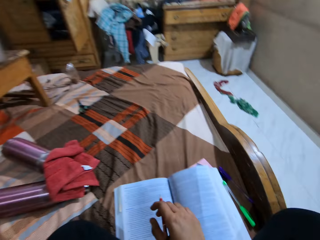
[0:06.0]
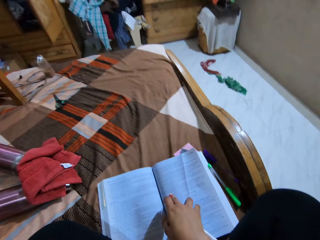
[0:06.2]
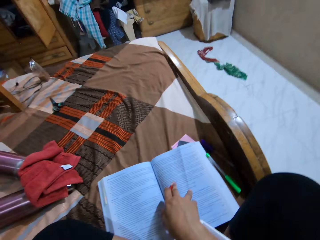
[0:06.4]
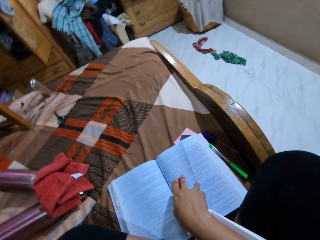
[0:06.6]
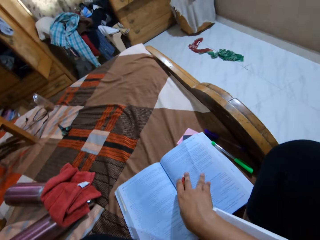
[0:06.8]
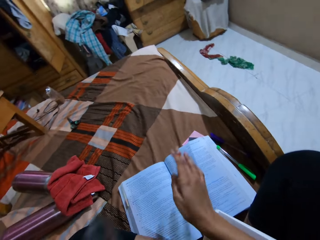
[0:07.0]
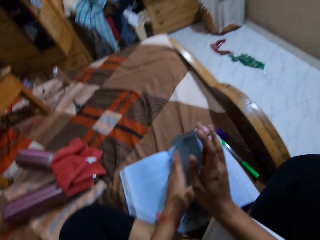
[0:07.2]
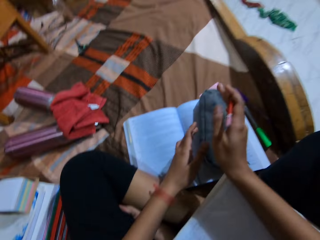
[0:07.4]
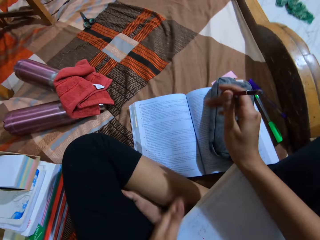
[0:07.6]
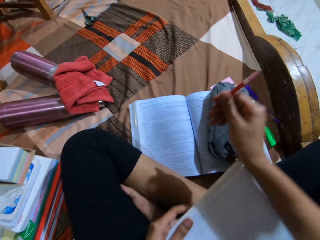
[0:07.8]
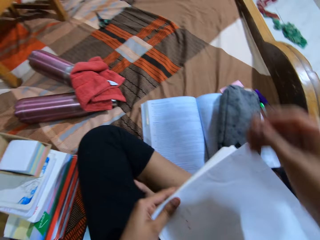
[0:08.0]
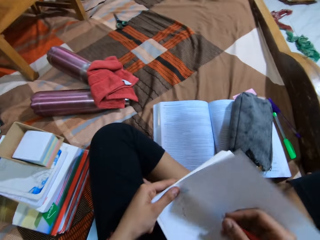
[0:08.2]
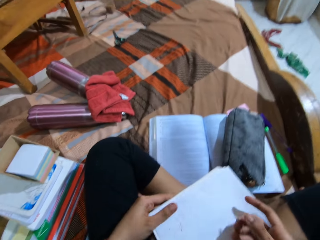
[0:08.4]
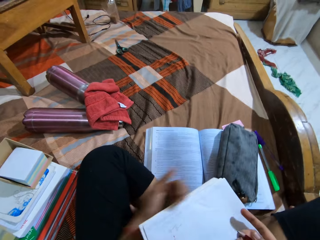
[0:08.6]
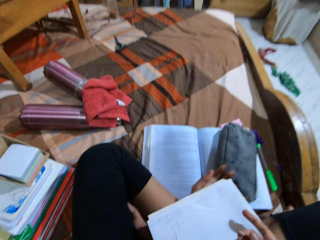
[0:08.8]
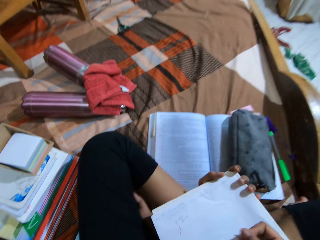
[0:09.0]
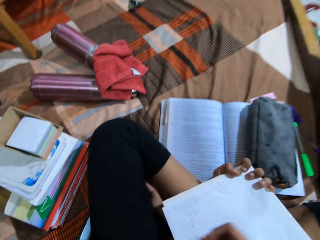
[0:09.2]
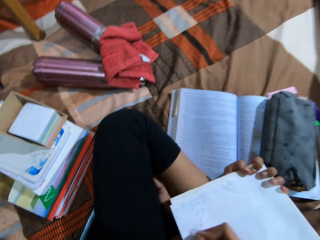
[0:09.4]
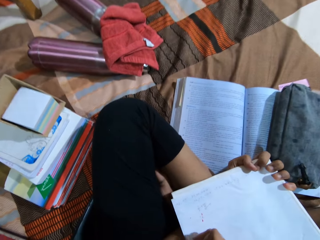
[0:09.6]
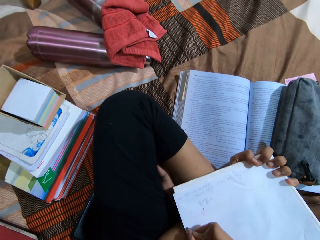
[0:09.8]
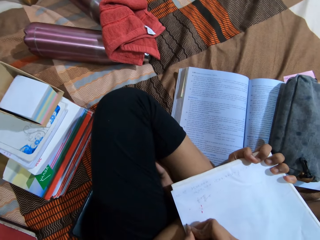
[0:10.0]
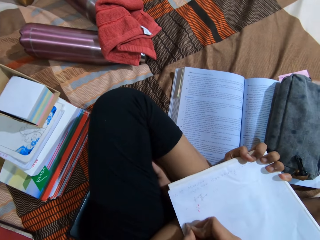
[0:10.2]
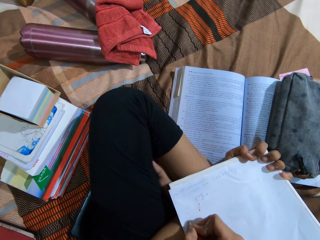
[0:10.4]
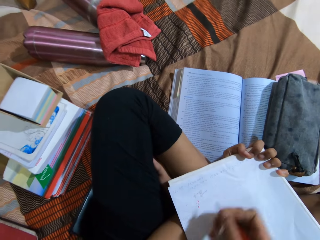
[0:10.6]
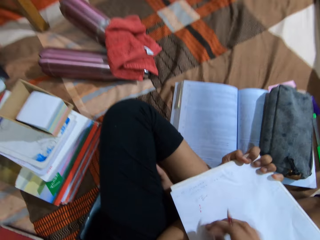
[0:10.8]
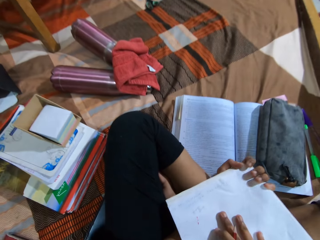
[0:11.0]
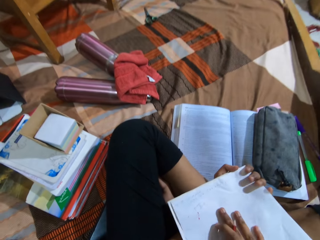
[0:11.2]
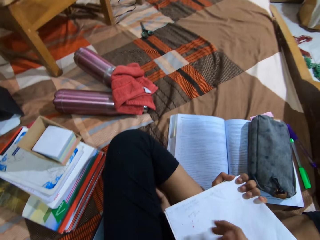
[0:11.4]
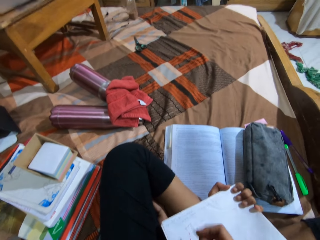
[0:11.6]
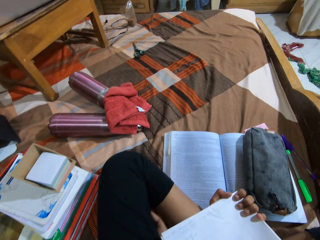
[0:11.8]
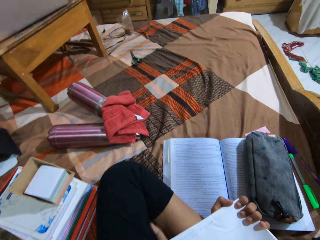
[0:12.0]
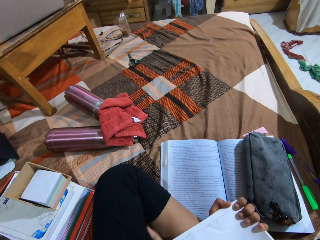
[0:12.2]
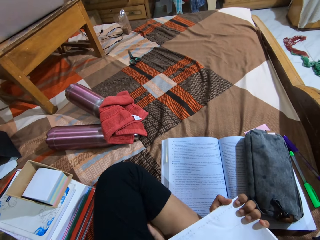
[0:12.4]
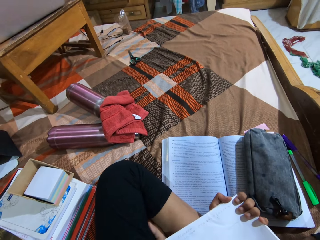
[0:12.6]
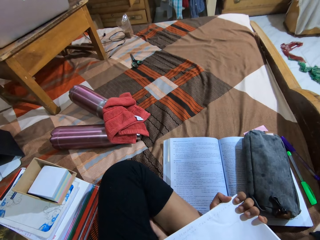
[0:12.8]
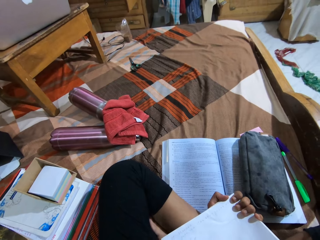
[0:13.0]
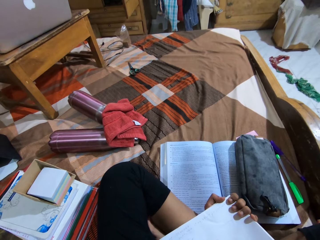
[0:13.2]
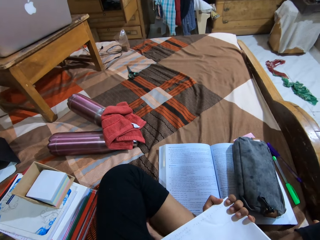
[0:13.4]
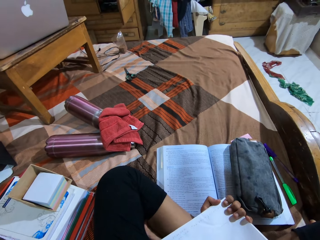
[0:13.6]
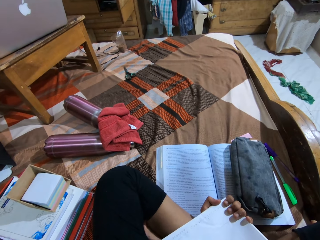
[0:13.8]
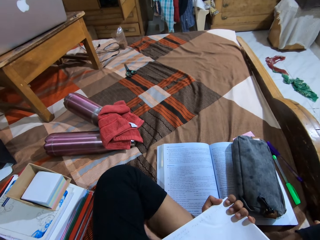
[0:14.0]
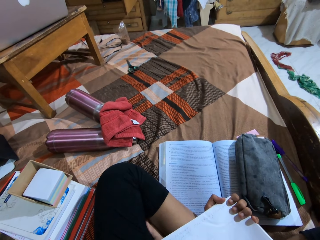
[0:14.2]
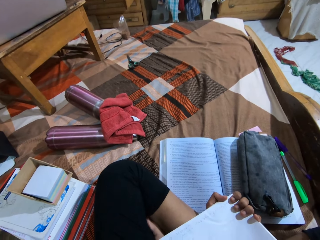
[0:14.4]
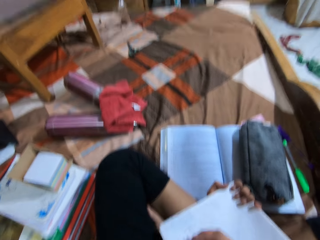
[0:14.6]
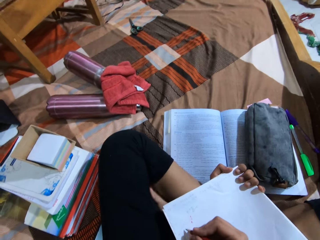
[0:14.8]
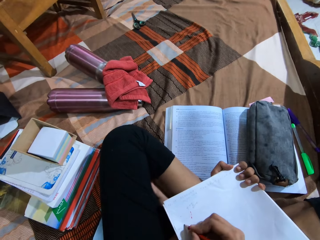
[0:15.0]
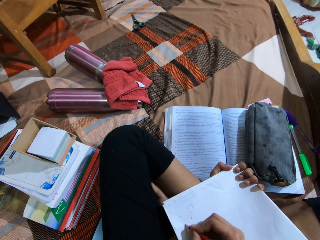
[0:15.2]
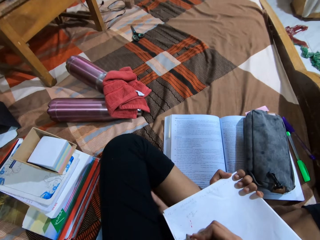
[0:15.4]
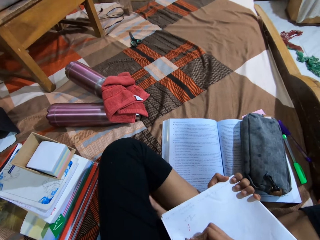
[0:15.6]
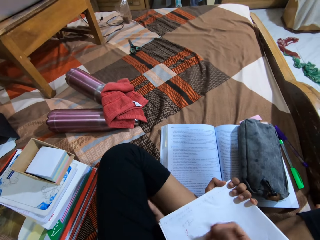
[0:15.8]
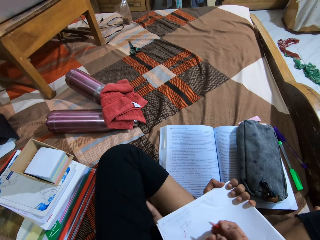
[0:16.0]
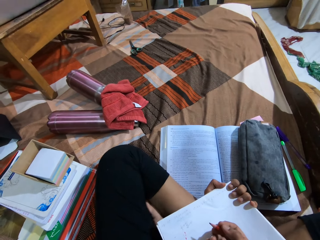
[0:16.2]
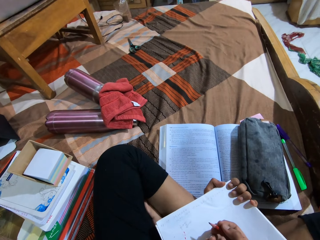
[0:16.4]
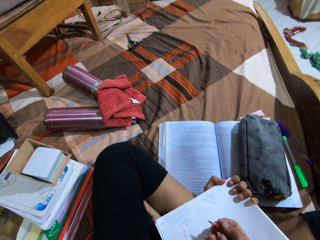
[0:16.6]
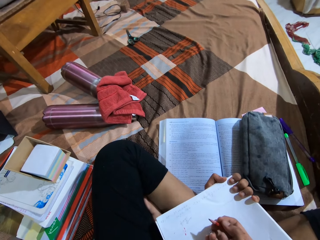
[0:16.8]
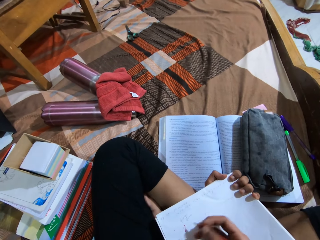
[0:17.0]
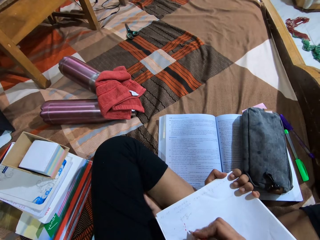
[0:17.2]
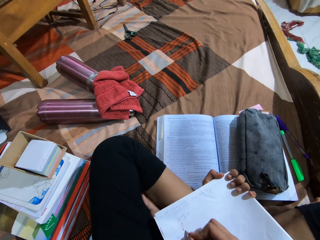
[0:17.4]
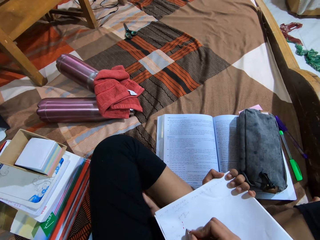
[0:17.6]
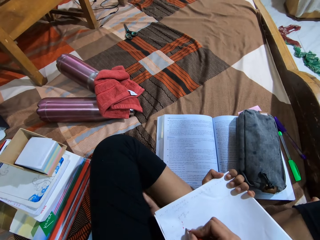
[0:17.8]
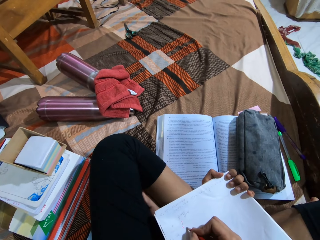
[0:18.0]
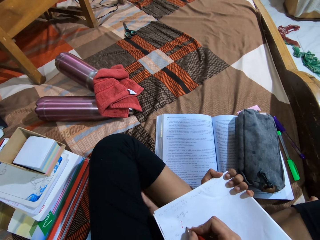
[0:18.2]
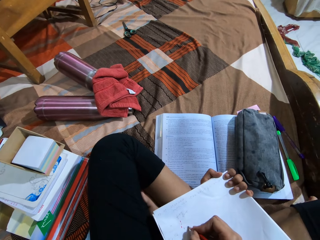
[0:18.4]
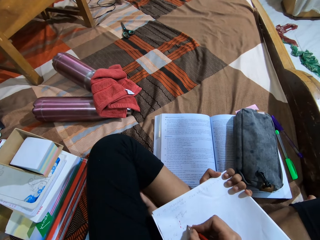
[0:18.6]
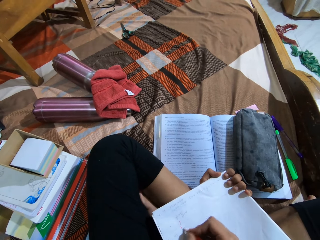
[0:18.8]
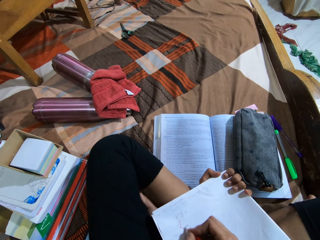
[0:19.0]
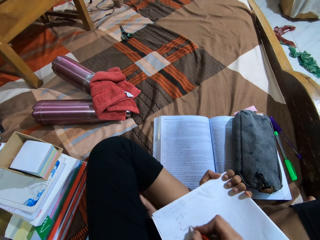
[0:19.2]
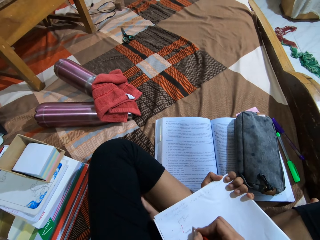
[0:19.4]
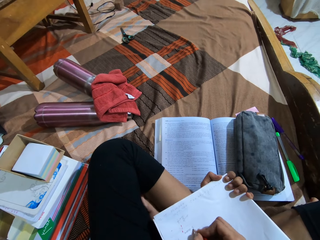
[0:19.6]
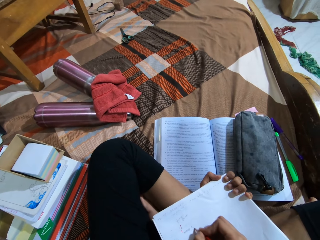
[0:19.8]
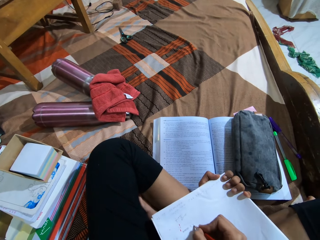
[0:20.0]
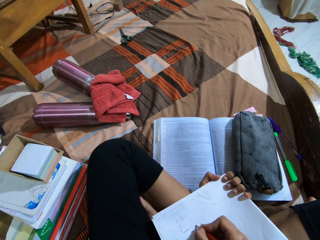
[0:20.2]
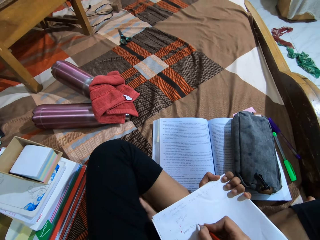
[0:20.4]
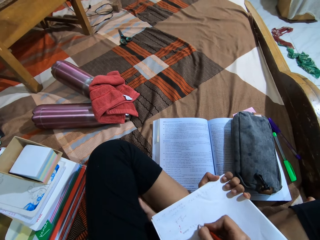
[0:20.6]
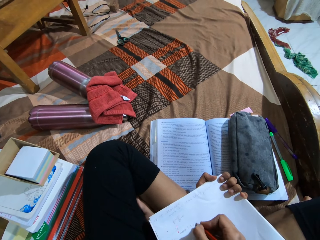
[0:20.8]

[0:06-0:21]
The camera wearer puts down a bag on a book with a hand. They write on a piece of paper with a pencil. They adjust the piece of paper on a hand. They look around a room. They write on the piece of paper with the pencil. They look at the piece of paper on a hand. They write on the piece of paper with the pencil.

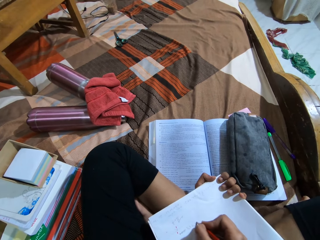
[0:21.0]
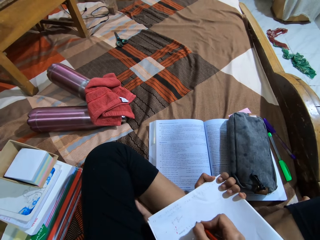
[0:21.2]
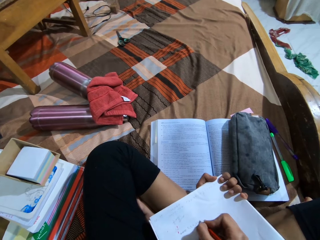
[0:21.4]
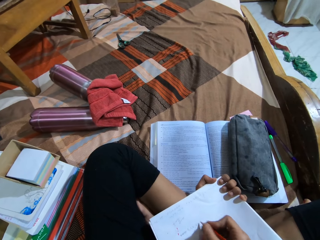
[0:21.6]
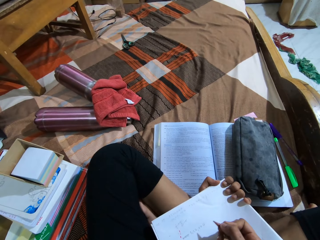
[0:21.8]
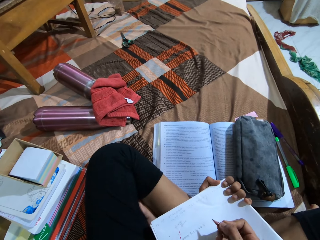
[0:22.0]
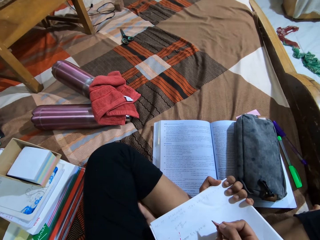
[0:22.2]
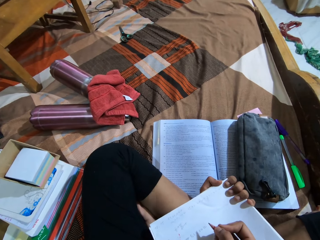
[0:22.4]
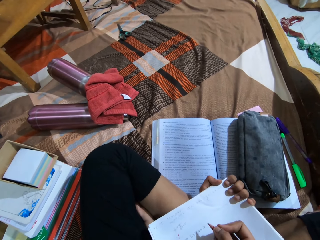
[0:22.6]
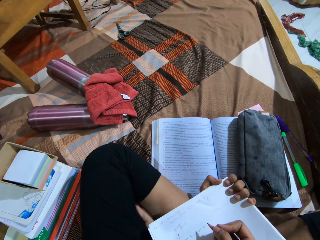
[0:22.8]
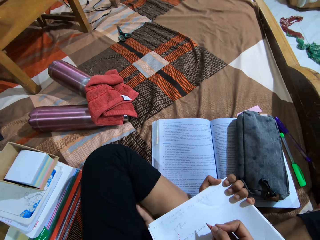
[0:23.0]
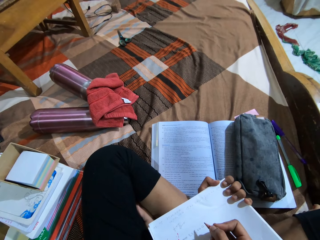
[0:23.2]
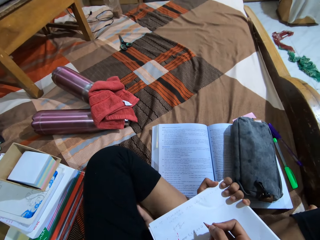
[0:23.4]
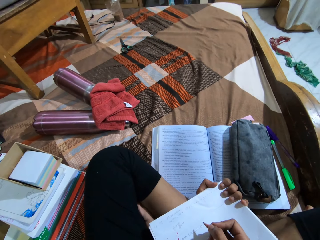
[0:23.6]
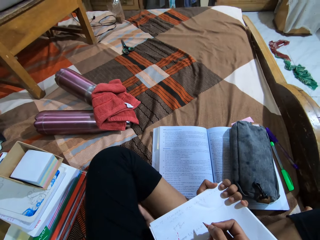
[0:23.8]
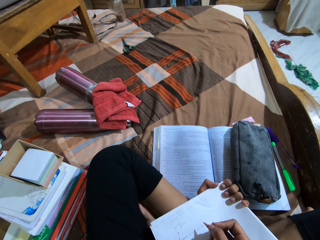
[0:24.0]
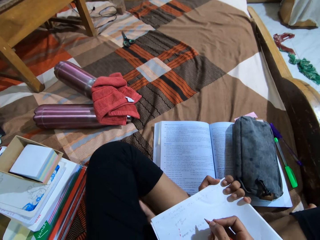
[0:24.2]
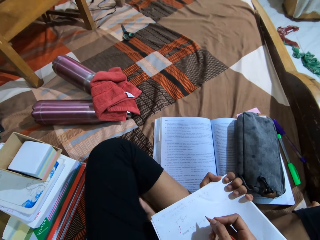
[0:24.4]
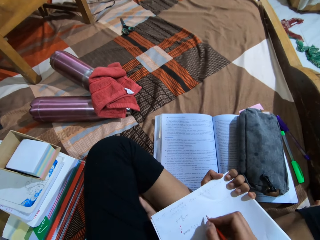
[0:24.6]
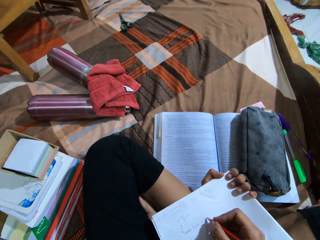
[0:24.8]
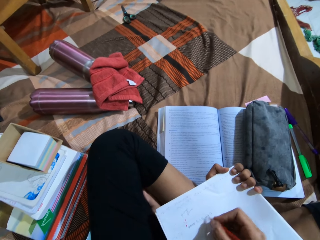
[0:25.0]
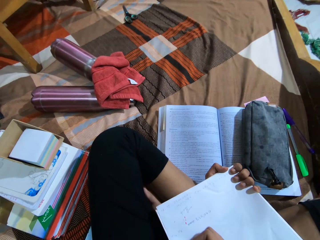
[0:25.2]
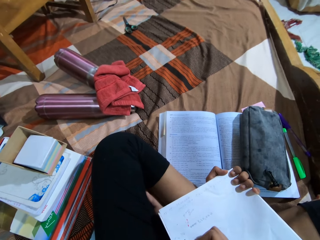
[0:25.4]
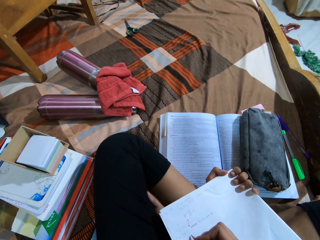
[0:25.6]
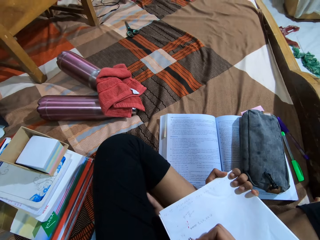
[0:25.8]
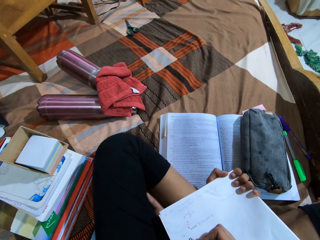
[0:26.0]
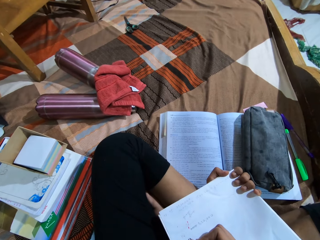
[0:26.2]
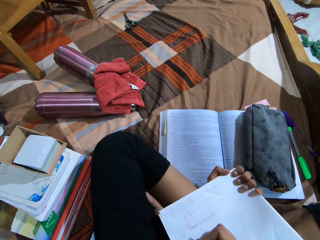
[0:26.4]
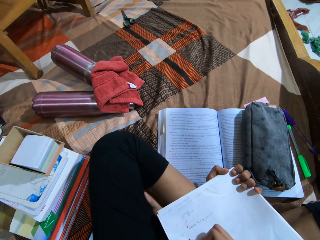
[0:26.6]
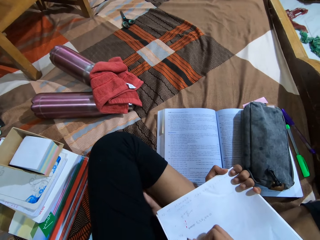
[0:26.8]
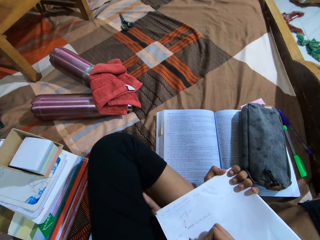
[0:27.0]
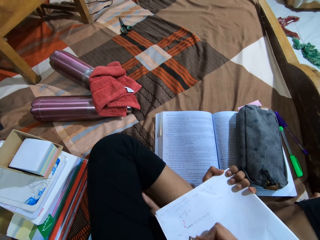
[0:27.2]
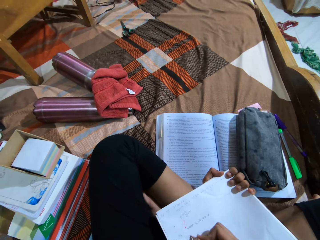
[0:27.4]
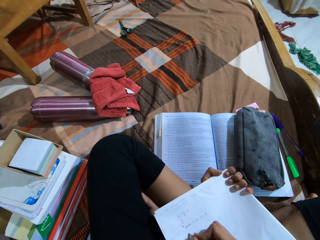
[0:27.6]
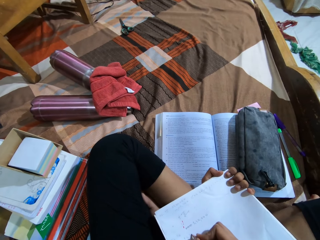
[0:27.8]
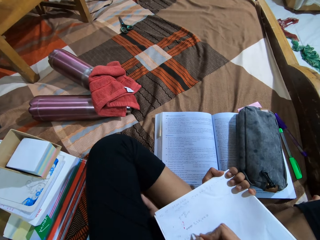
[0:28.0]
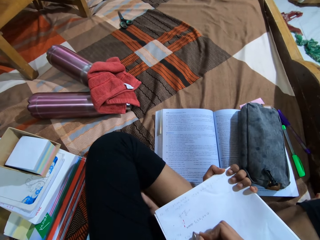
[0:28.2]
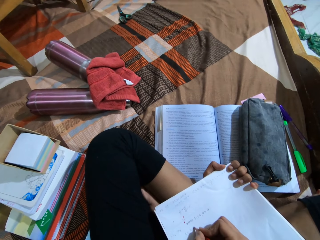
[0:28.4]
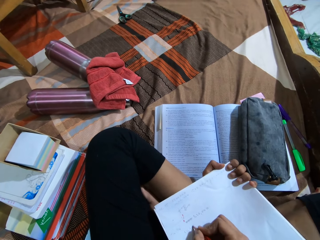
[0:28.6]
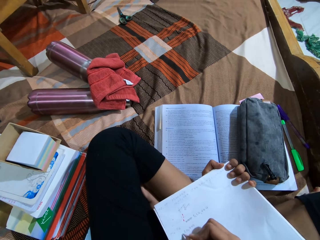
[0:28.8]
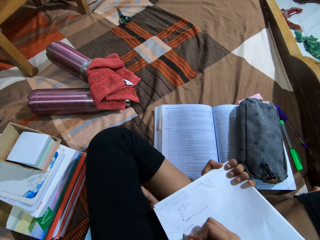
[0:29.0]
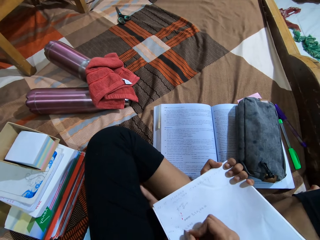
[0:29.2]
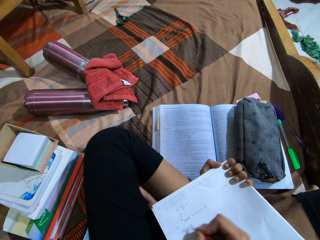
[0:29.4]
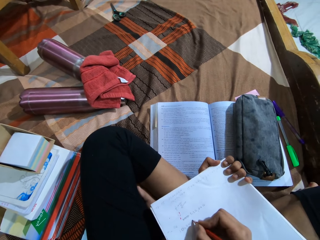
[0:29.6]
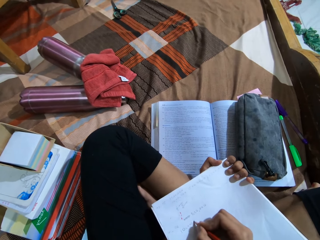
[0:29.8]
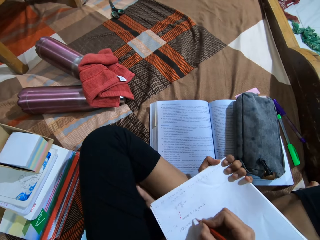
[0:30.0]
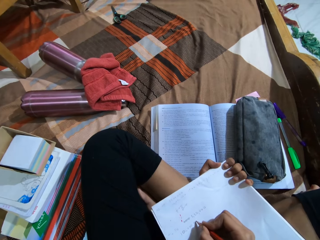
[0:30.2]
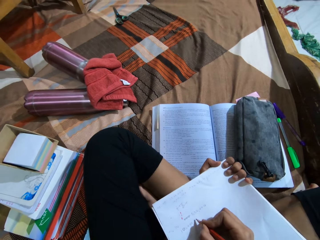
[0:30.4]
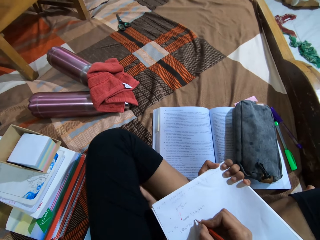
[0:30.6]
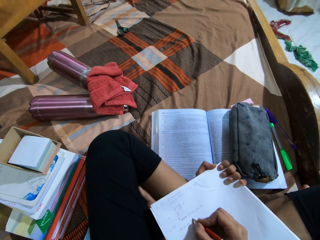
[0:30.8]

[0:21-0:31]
The camera wearer looks at a piece of paper on a hand. They write on the piece of paper with a pencil.
